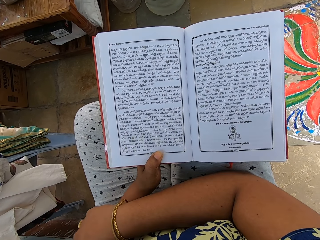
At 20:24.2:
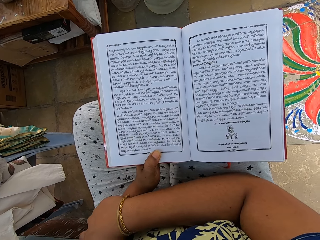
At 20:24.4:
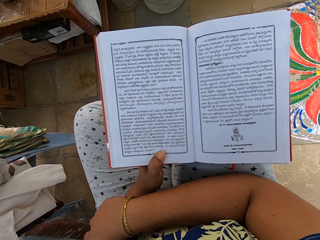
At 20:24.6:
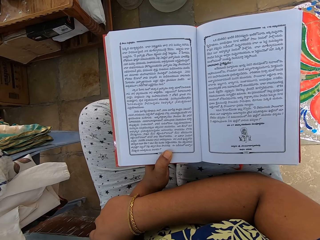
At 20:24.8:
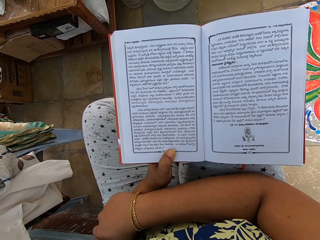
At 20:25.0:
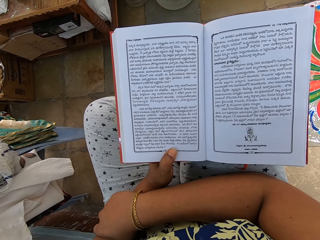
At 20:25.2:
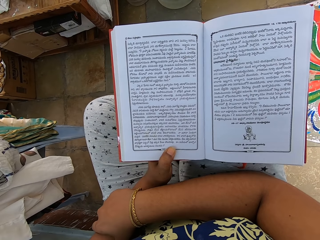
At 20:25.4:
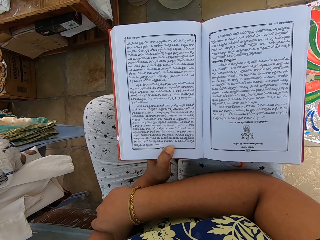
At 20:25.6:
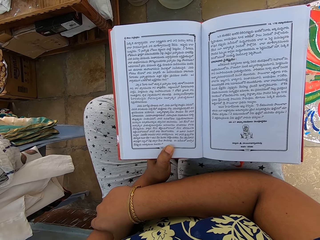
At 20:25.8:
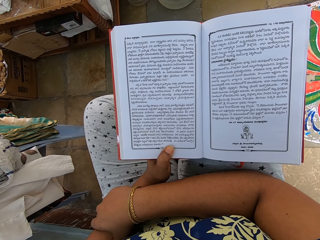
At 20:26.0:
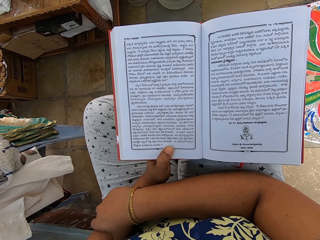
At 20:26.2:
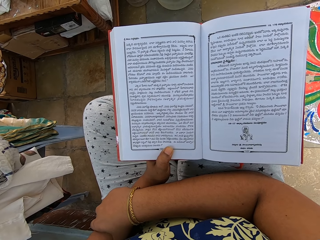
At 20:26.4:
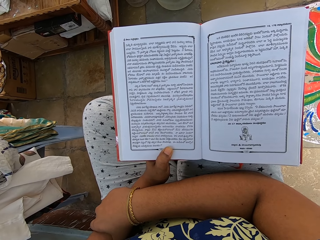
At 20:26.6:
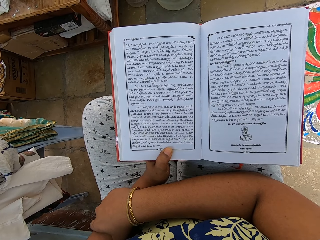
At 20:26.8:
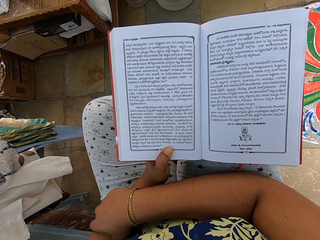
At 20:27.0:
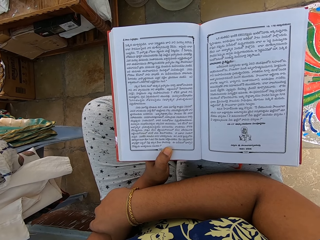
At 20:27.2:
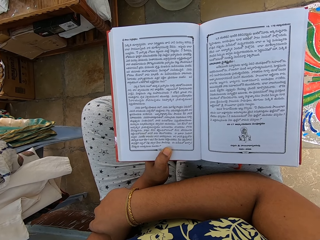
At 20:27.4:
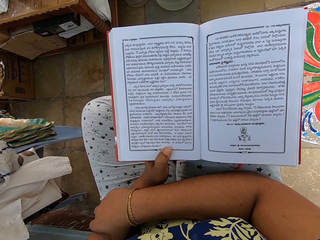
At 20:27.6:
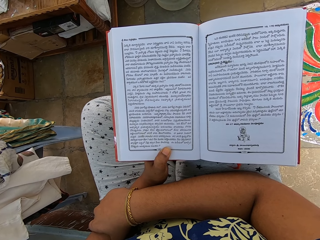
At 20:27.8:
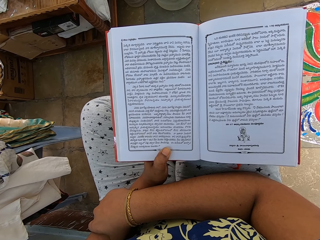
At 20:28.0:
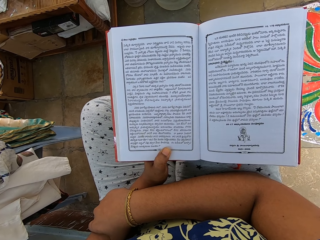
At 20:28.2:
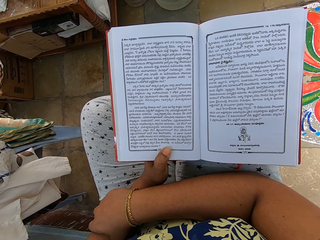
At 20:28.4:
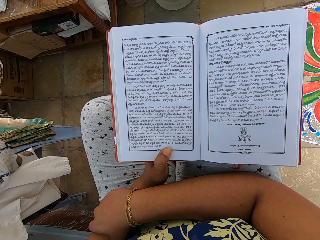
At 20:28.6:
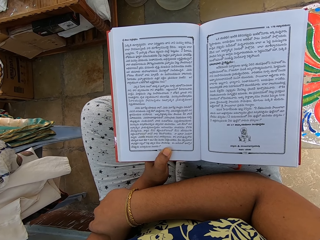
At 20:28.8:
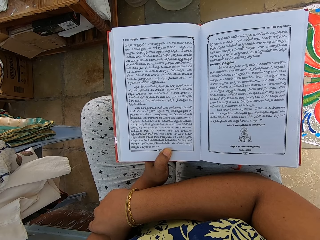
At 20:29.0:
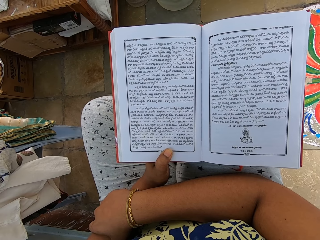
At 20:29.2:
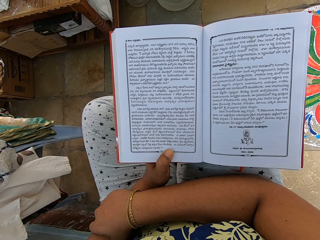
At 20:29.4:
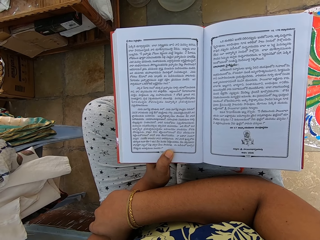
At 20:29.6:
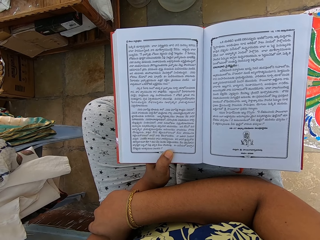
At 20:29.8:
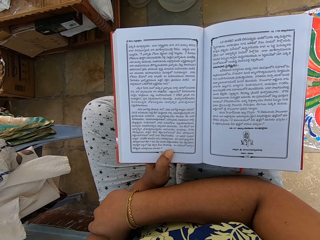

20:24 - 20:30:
The camera wearer holds her left arm with her right hand.

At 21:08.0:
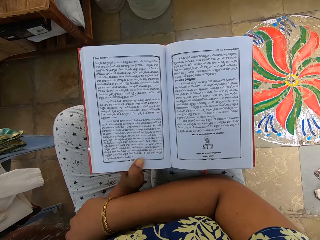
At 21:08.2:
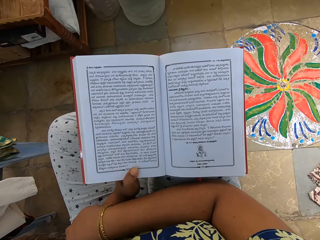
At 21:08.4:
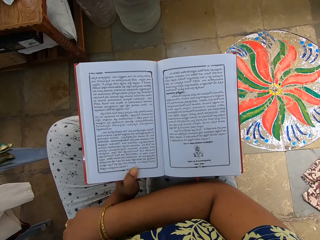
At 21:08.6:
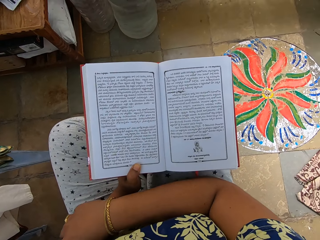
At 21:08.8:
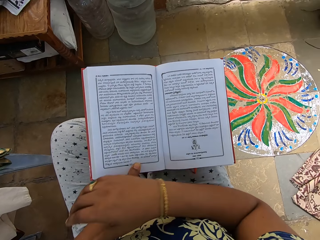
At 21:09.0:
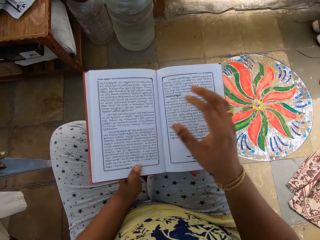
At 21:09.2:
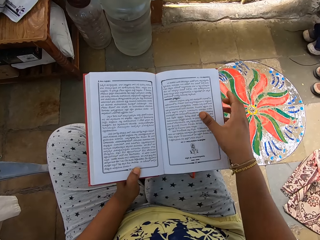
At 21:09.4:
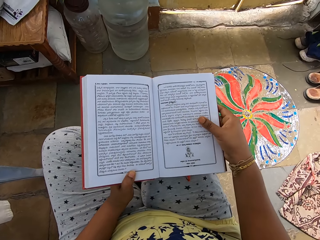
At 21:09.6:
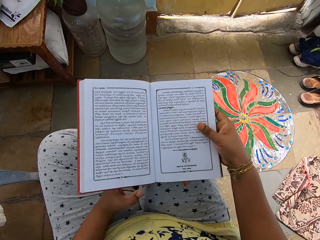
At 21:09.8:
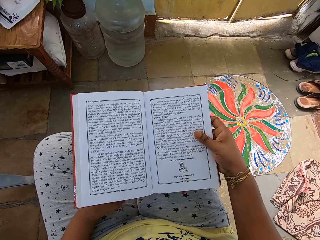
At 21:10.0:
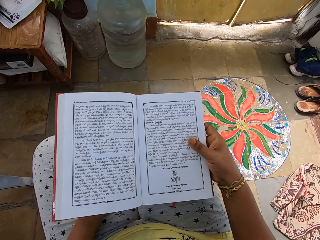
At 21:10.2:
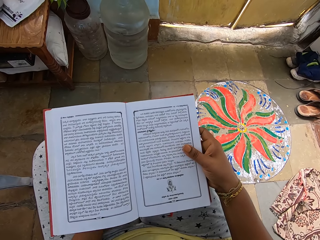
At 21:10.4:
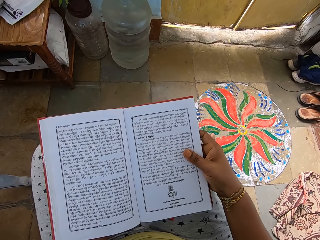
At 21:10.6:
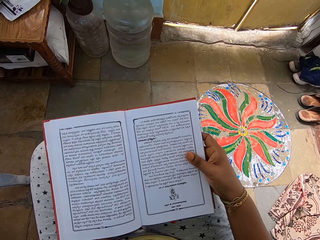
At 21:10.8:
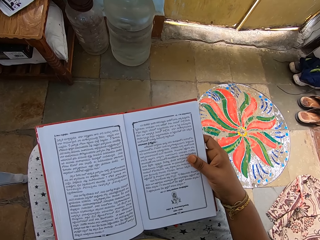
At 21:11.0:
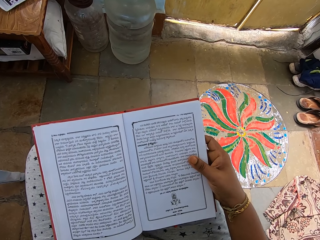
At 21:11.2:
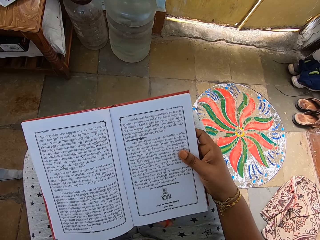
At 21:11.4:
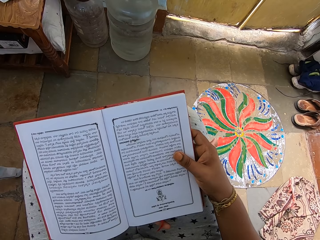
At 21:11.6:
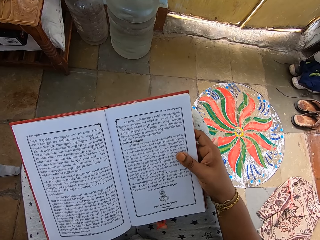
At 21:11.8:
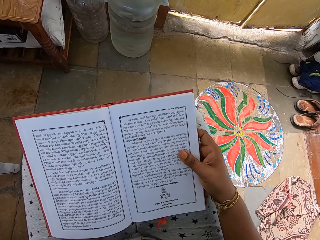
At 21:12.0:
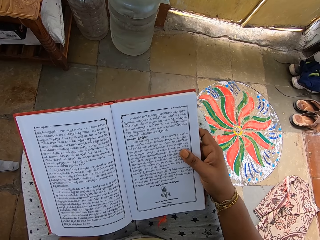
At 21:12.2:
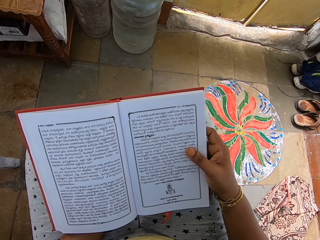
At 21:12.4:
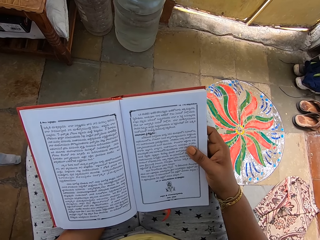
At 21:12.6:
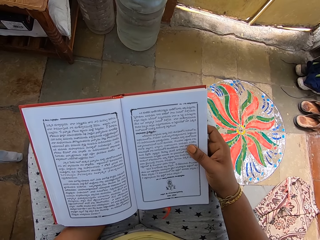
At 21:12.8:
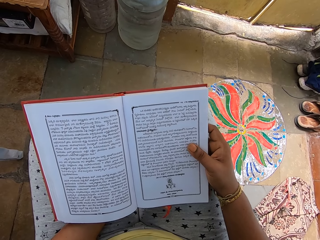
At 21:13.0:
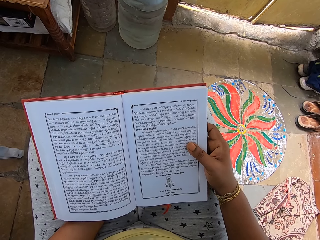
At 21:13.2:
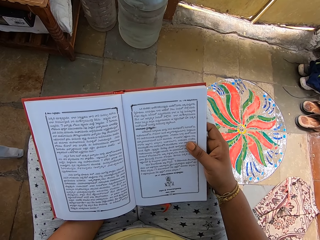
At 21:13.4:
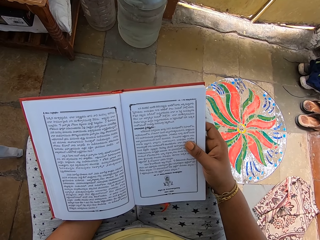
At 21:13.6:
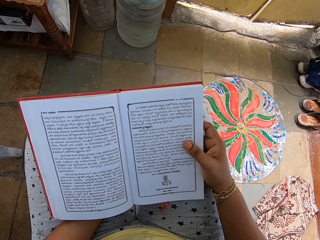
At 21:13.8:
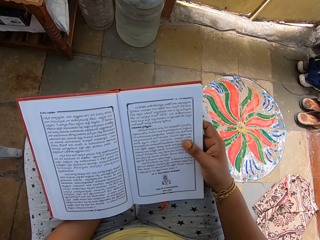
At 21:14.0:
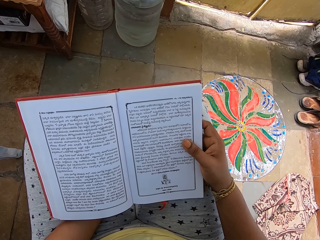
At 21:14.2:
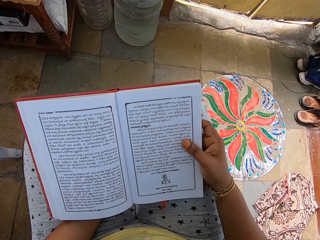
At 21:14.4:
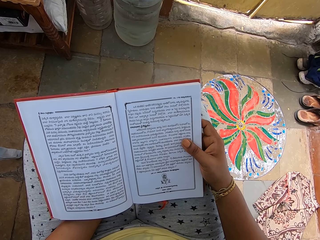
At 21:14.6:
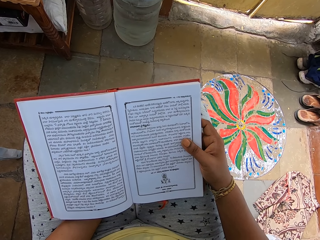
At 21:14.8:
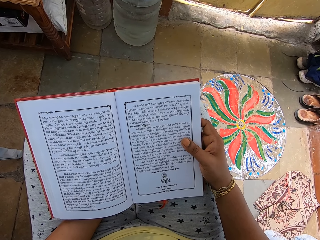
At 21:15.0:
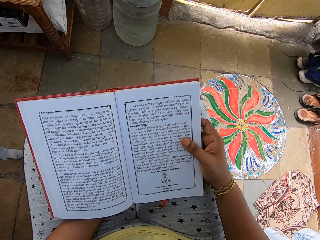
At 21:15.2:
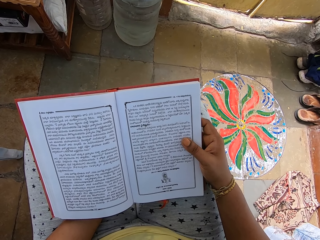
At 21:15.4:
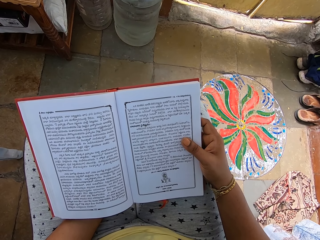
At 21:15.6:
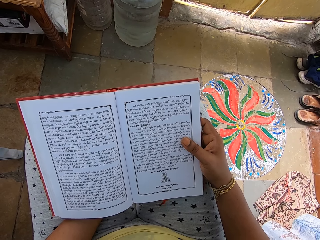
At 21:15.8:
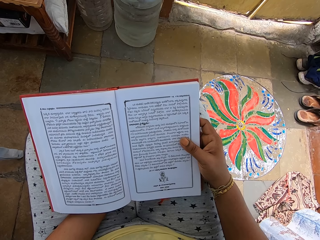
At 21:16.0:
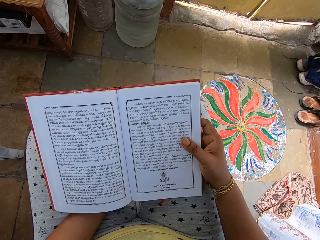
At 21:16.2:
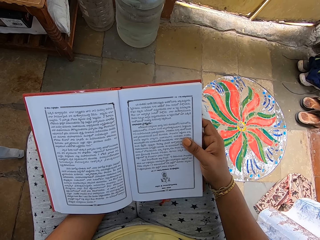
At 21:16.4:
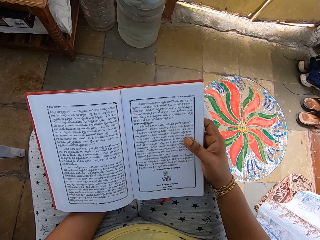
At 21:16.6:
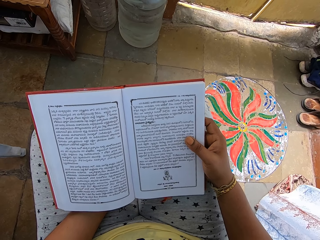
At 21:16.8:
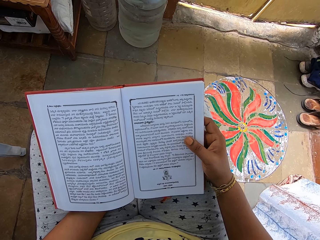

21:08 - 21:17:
The camera wearer holds the book with both hands. She holds the book with her right hand. She holds the book with both hands.

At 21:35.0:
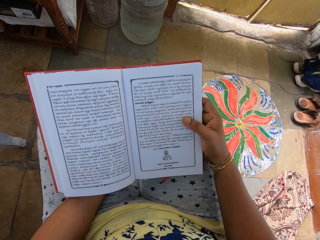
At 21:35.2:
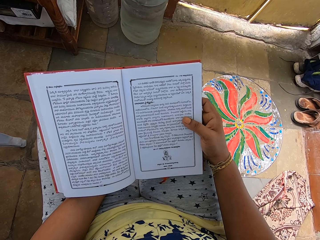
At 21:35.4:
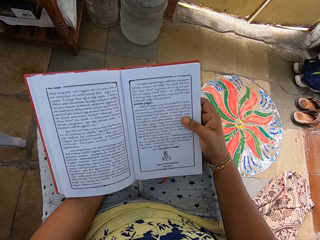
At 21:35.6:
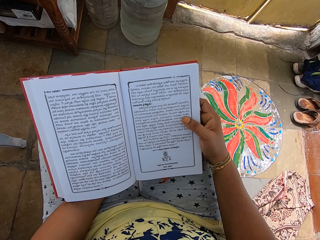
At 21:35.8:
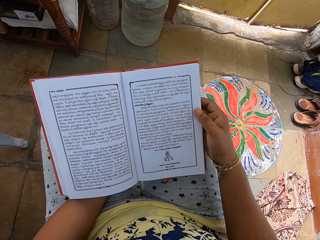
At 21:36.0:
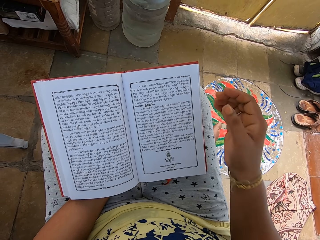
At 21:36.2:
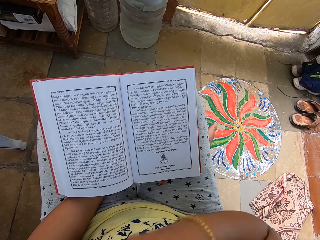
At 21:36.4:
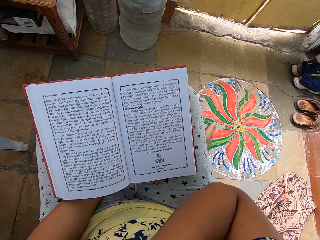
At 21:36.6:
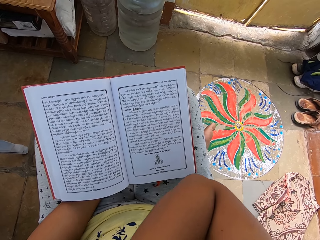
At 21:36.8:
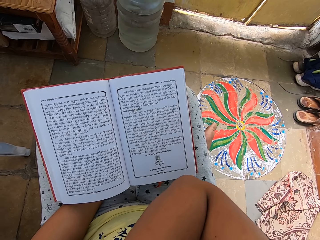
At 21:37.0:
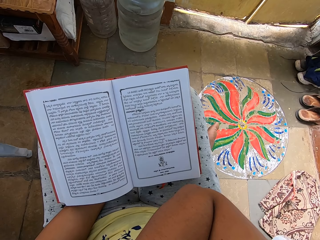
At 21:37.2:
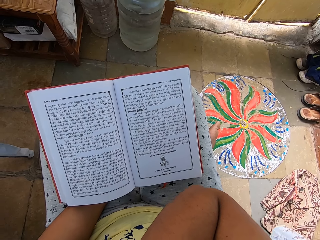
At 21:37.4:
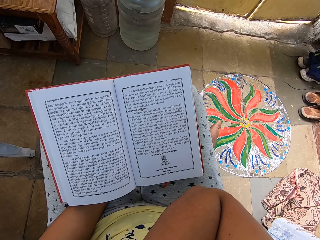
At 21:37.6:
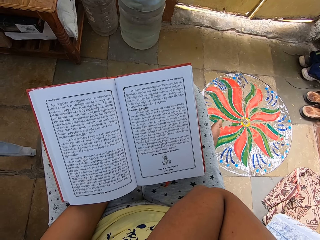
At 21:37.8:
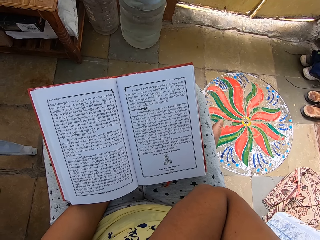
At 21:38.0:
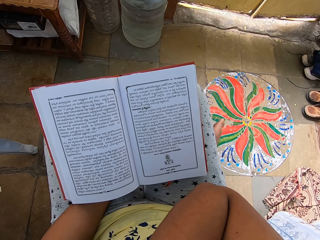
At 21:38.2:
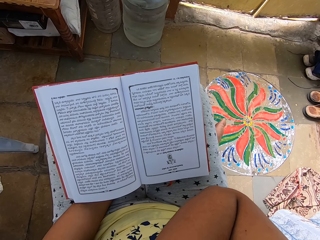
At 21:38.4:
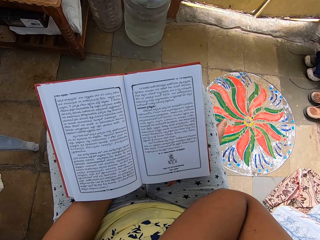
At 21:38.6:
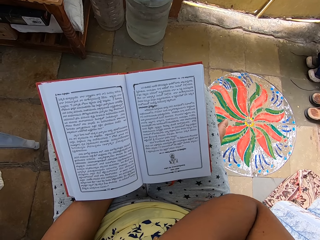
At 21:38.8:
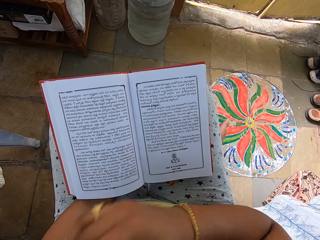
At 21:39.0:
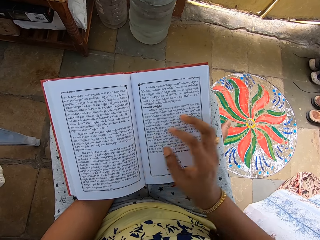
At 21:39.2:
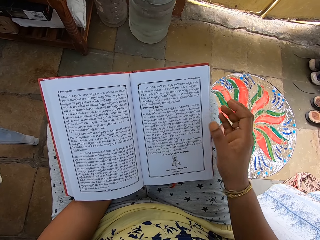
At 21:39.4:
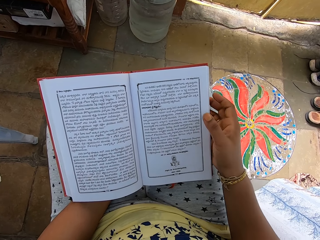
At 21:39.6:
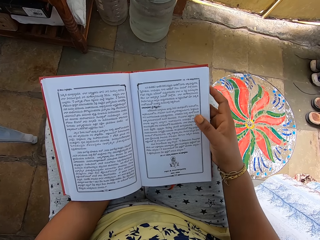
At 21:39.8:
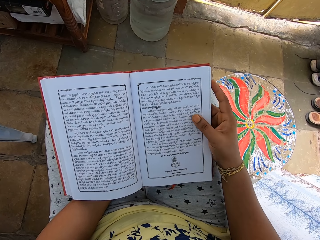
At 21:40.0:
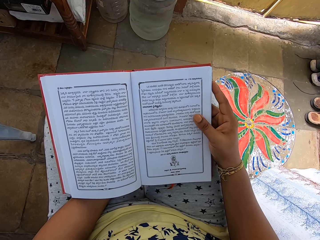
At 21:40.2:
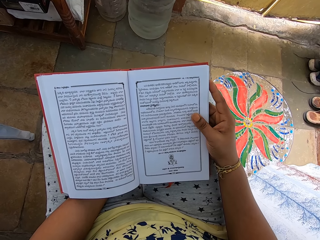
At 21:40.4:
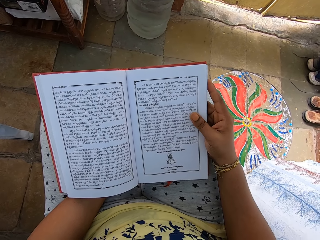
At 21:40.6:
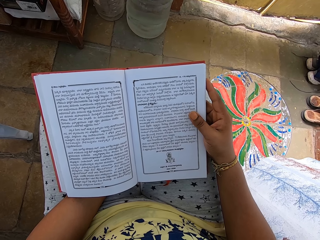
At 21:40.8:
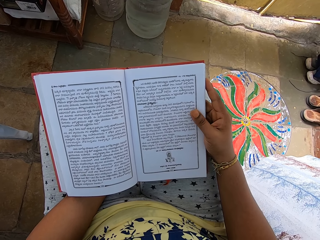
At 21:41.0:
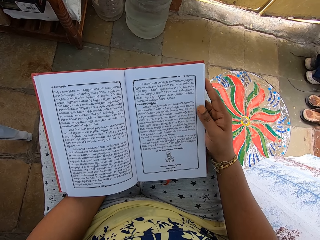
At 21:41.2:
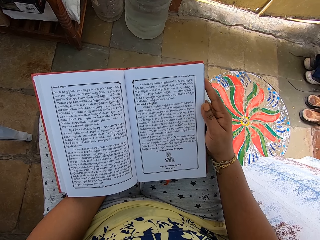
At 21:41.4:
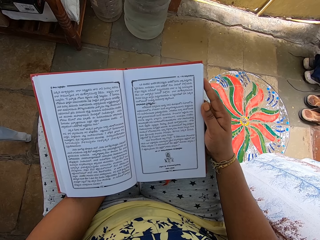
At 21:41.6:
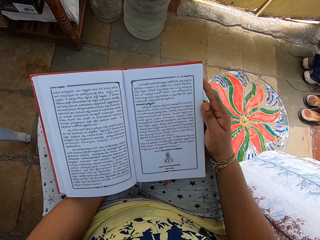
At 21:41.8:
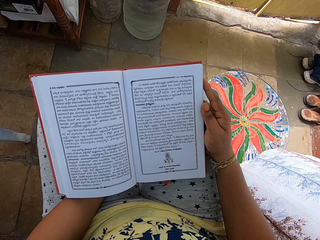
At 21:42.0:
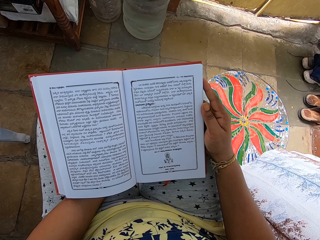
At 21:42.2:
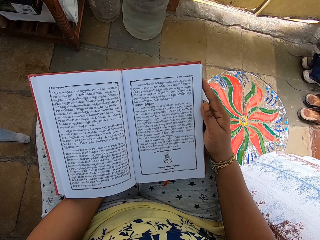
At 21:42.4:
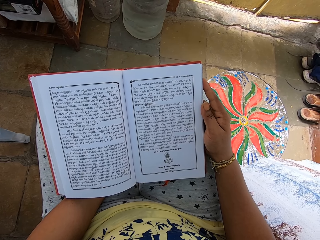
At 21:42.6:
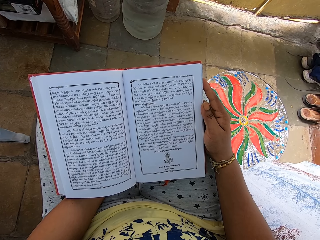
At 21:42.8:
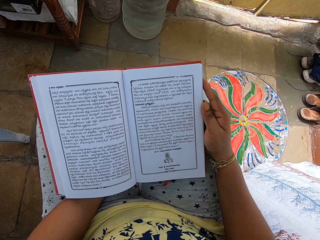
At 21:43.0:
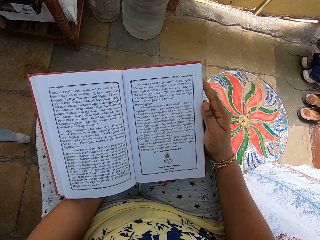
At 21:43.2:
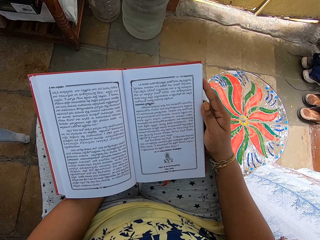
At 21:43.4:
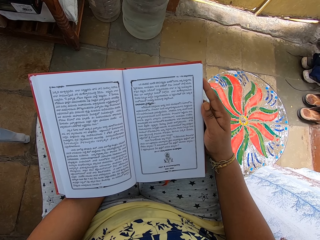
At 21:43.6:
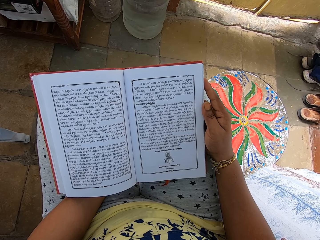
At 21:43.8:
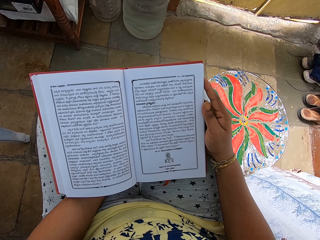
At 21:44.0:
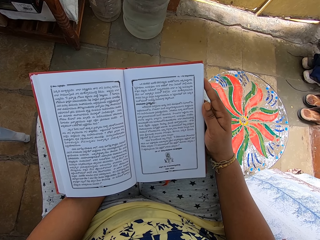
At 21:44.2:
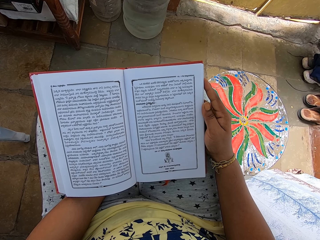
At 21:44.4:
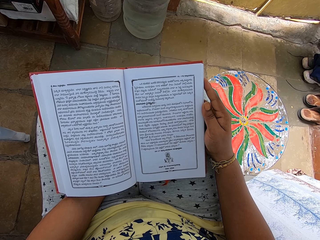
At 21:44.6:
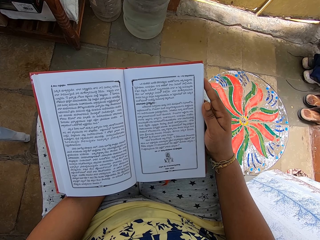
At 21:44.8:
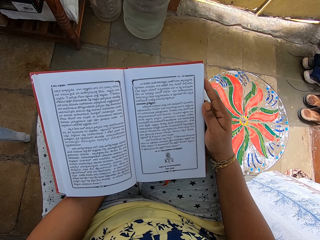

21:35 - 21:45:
The camera wearer touches her face with her right hand. She holds the book with both hands.
